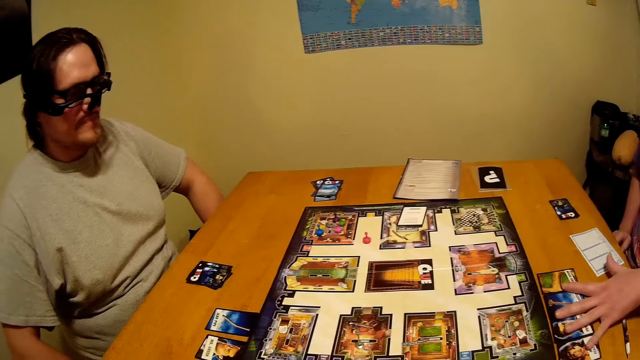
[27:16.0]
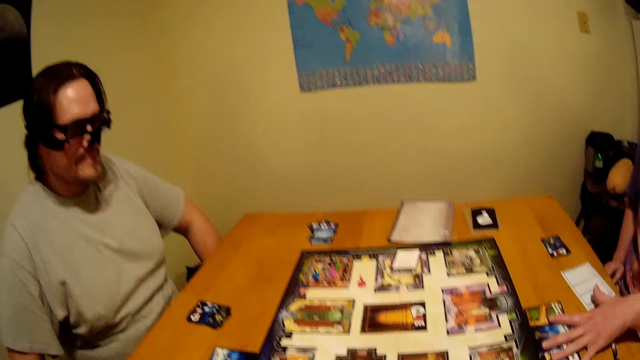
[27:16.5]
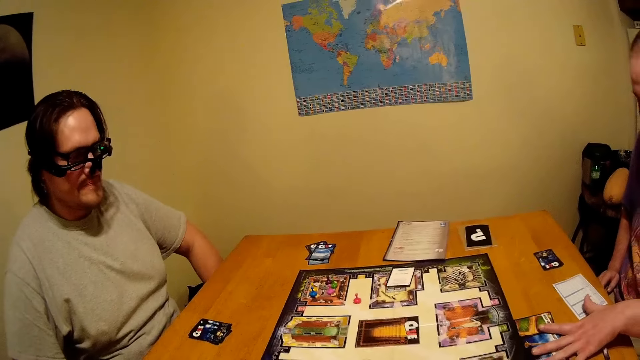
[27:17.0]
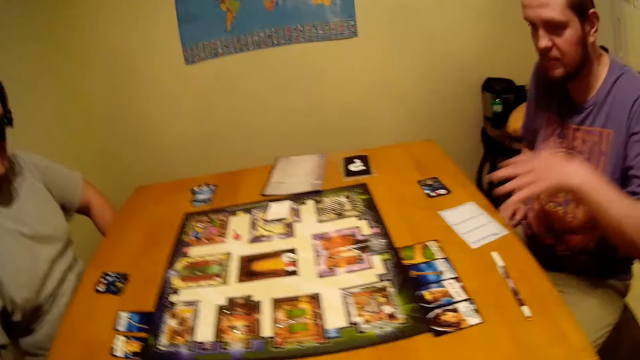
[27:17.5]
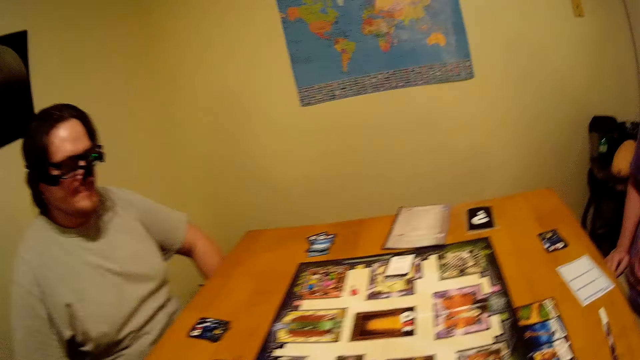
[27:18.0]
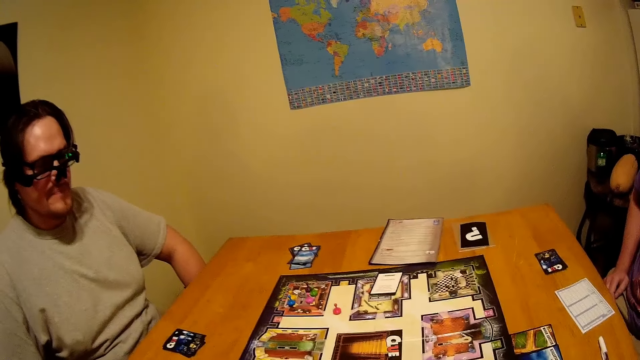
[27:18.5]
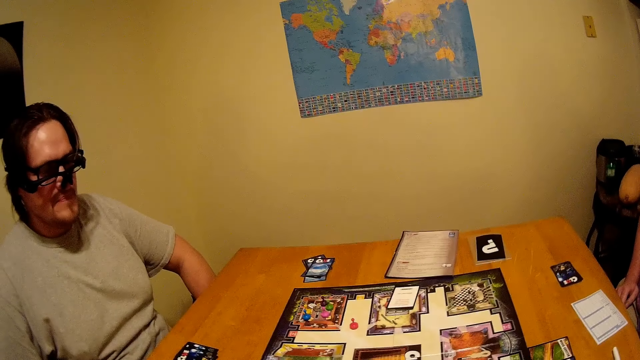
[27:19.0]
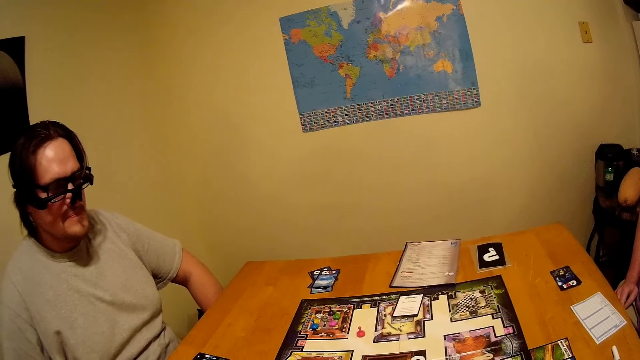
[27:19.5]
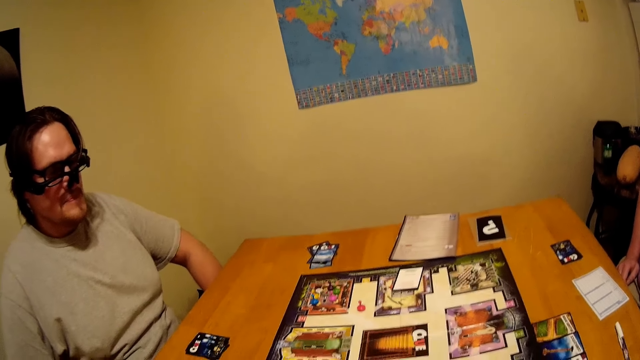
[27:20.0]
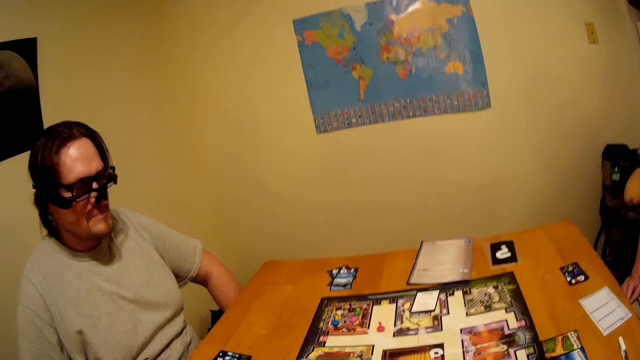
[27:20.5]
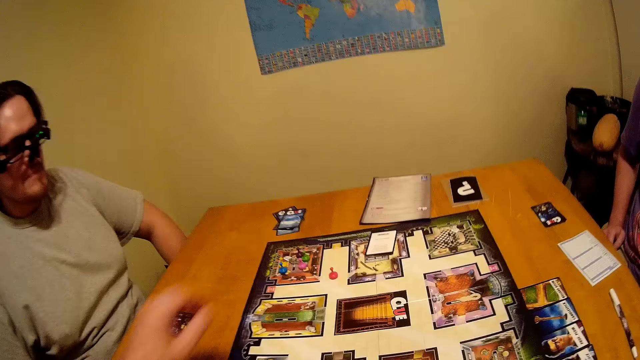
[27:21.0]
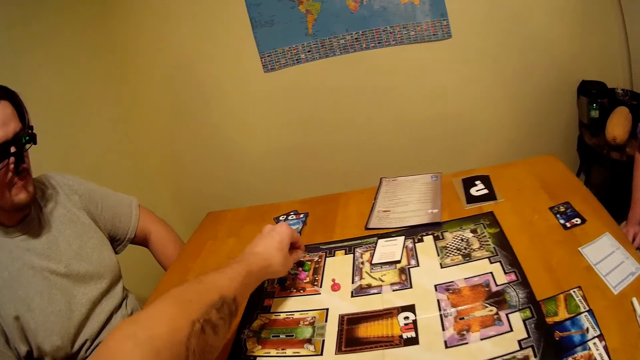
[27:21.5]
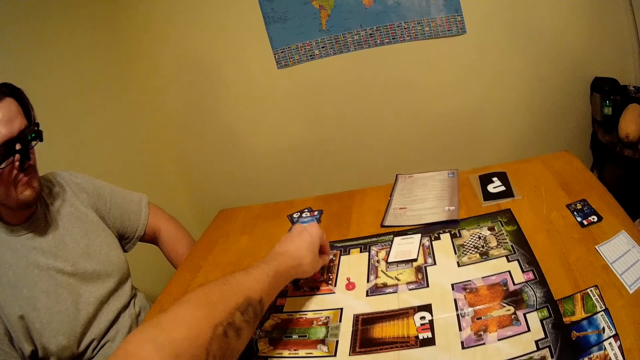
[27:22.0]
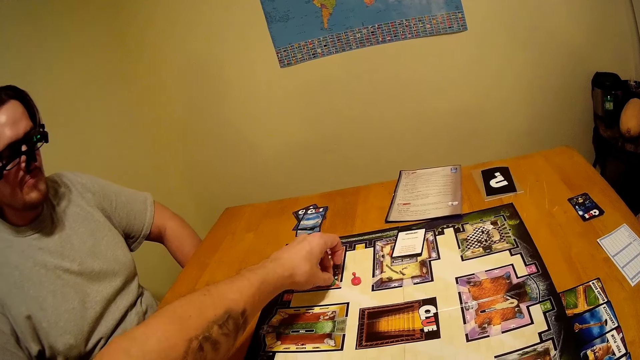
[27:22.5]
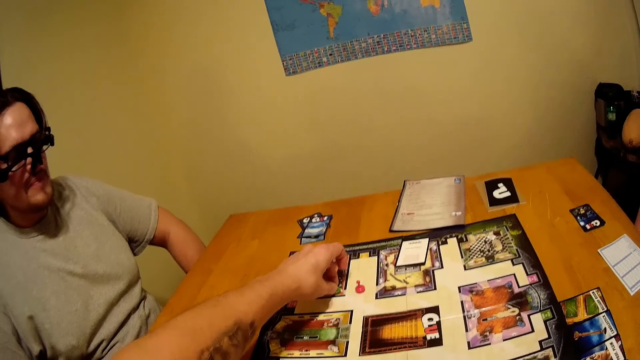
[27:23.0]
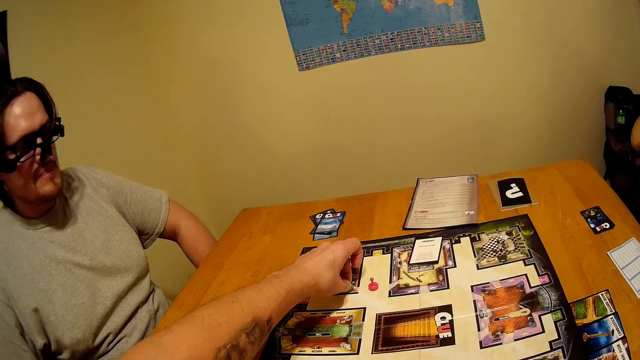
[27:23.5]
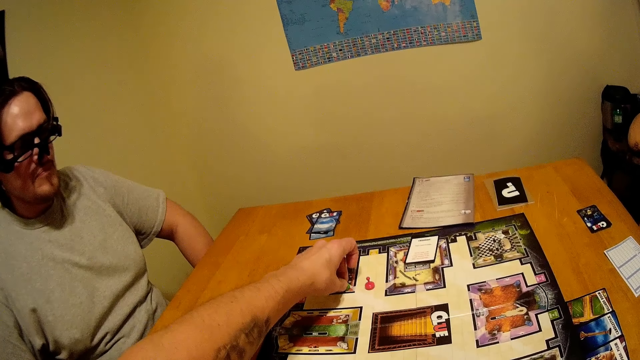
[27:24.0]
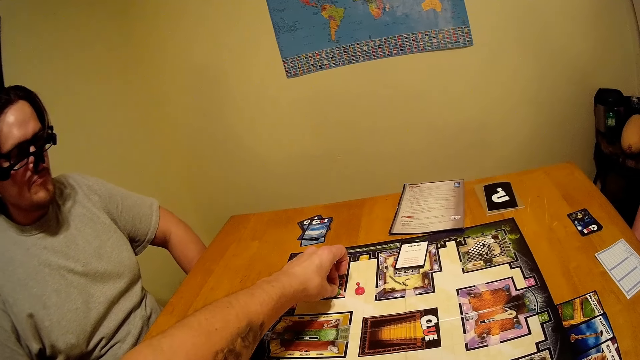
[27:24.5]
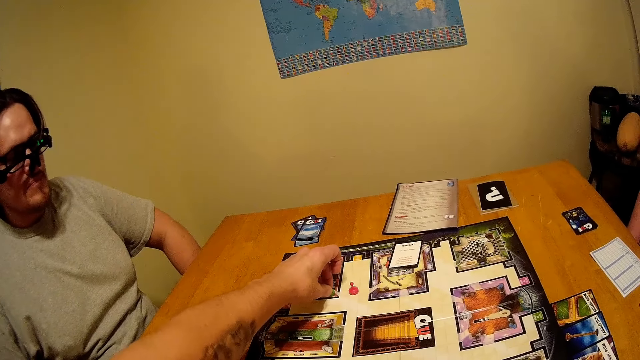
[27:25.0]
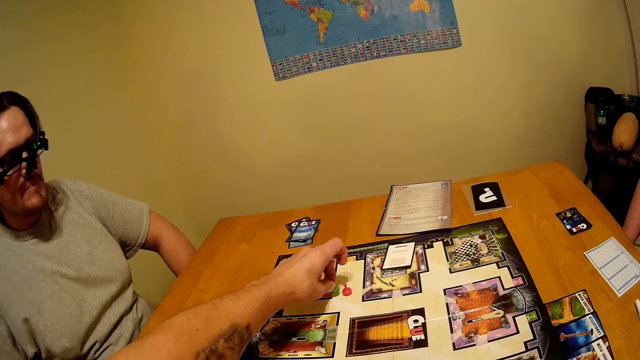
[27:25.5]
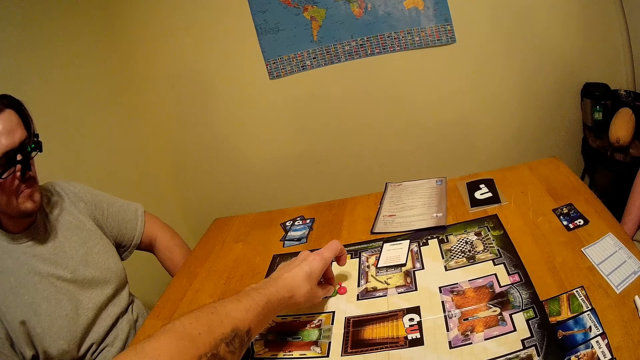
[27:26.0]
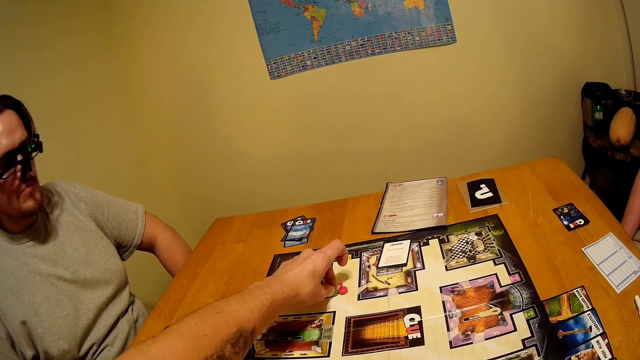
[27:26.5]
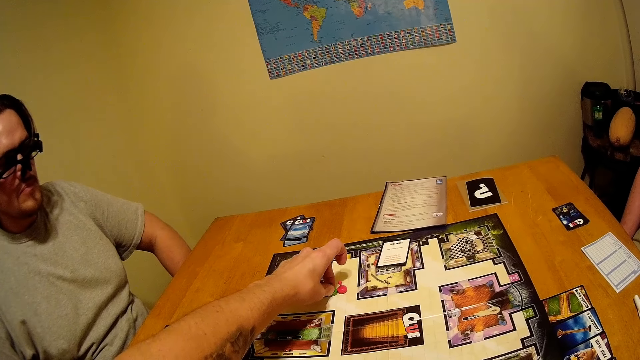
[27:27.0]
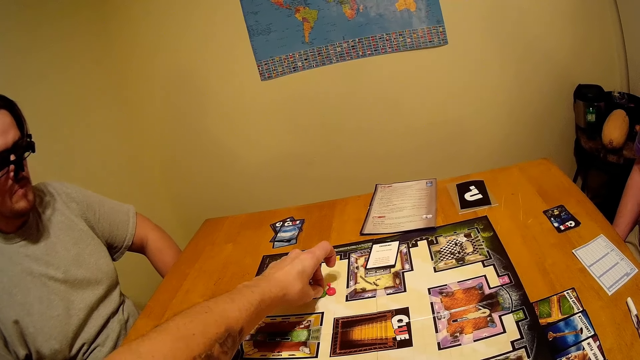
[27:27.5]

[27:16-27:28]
The camera wearer looks at the card. They move the dice on the game board.

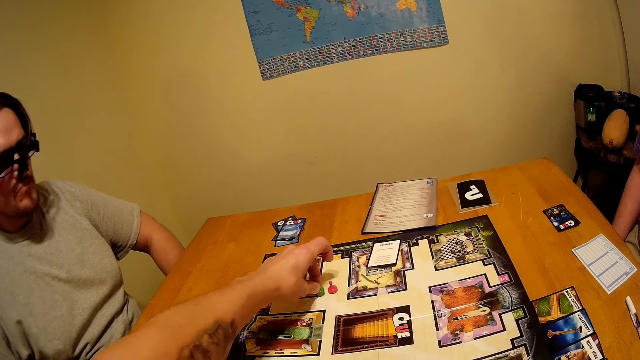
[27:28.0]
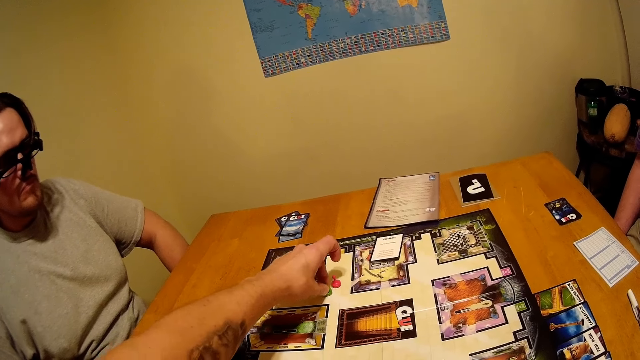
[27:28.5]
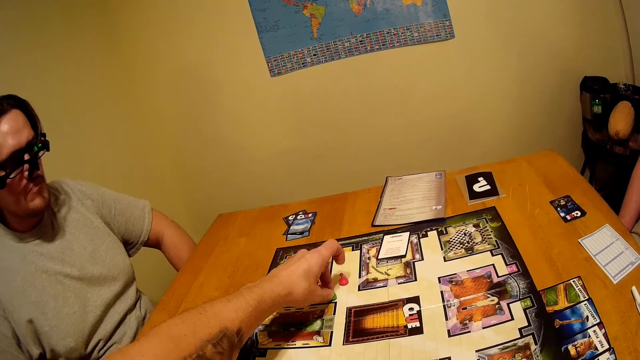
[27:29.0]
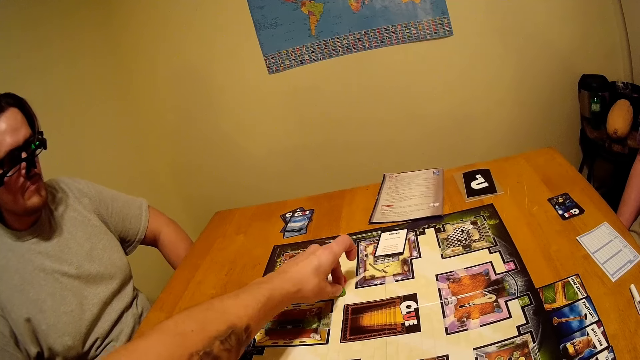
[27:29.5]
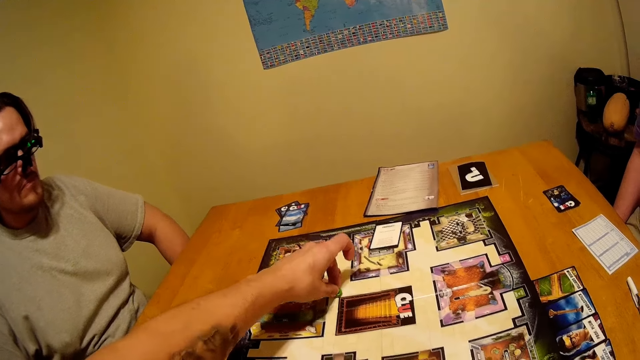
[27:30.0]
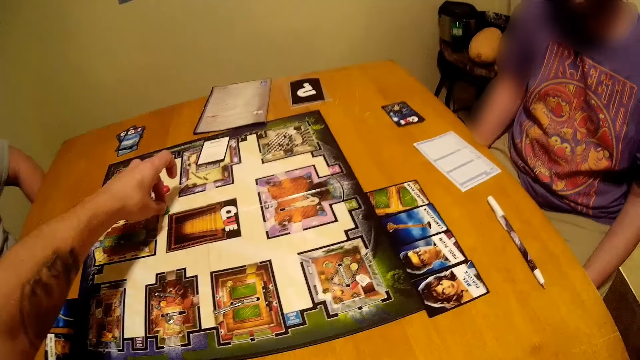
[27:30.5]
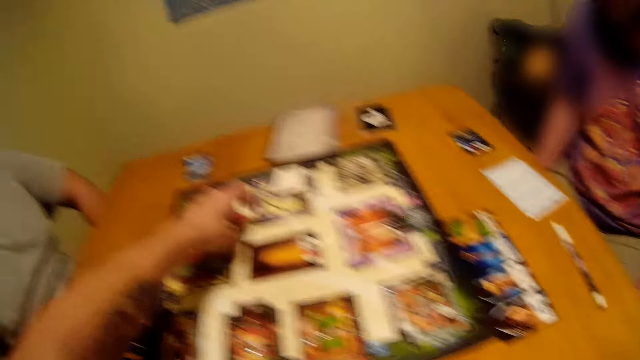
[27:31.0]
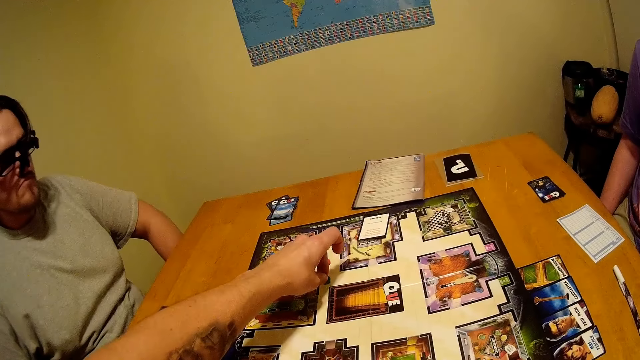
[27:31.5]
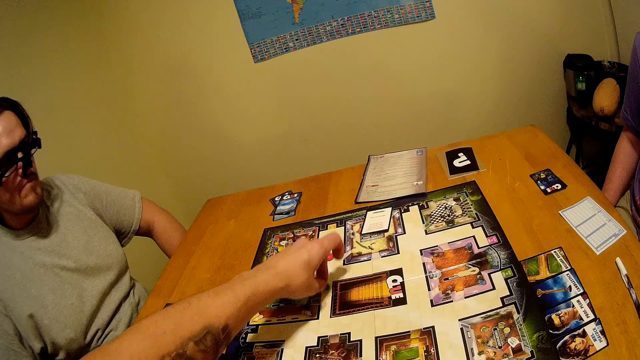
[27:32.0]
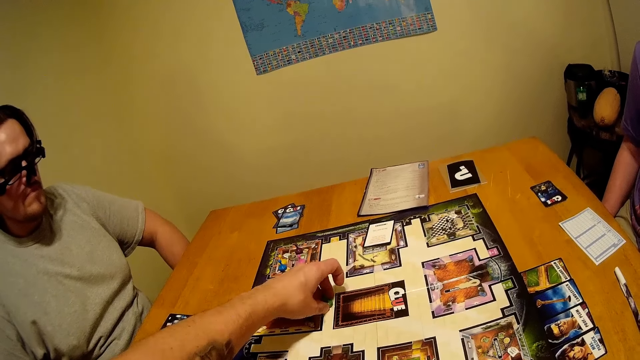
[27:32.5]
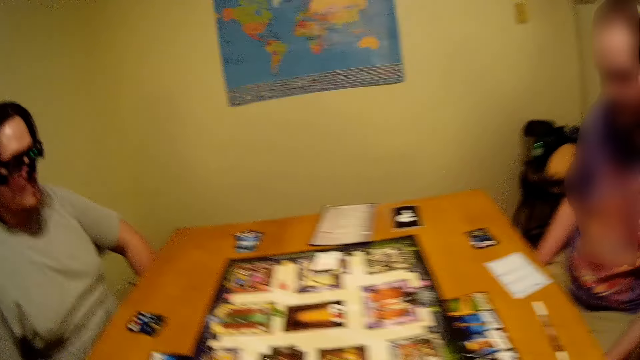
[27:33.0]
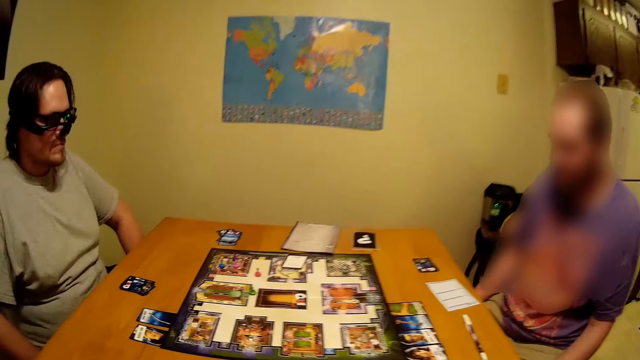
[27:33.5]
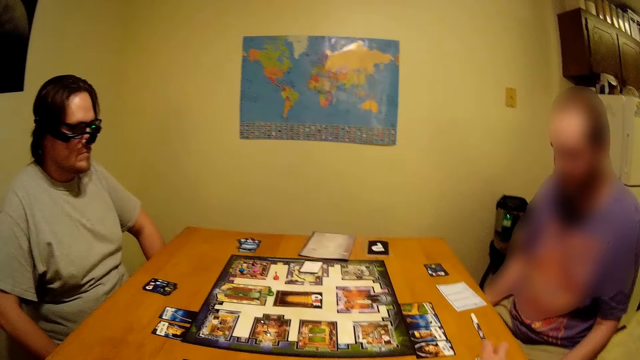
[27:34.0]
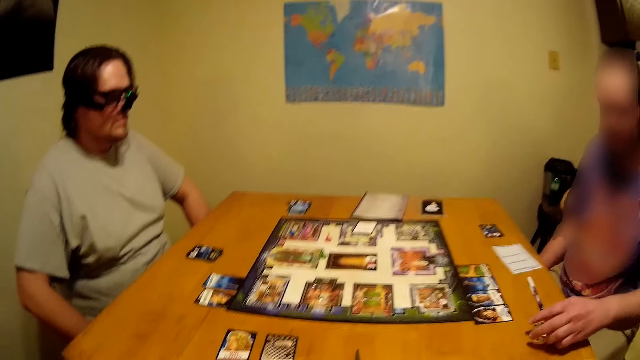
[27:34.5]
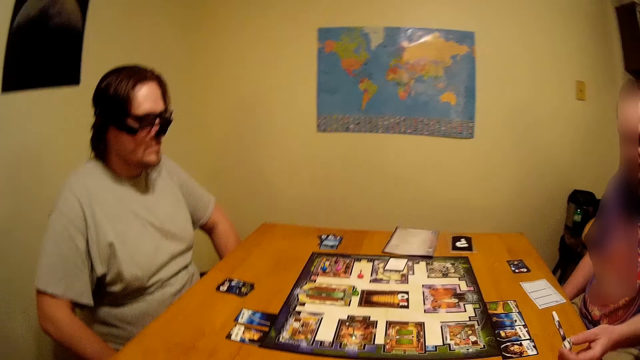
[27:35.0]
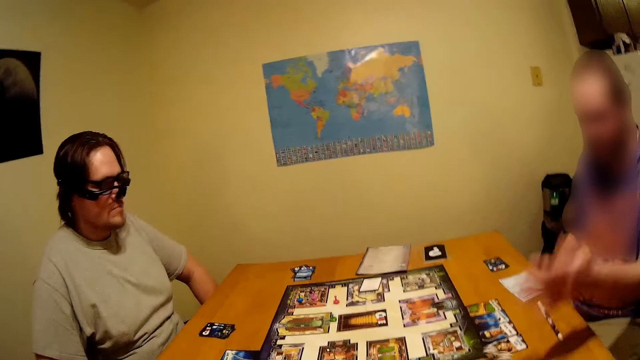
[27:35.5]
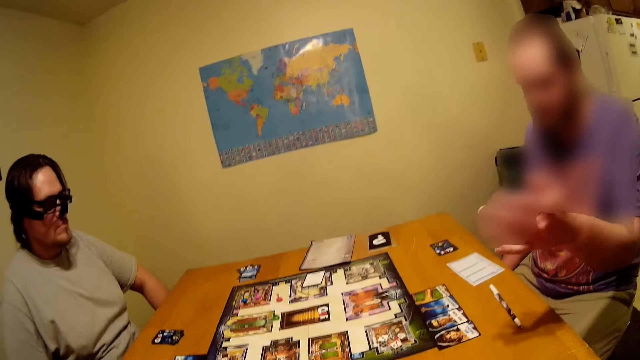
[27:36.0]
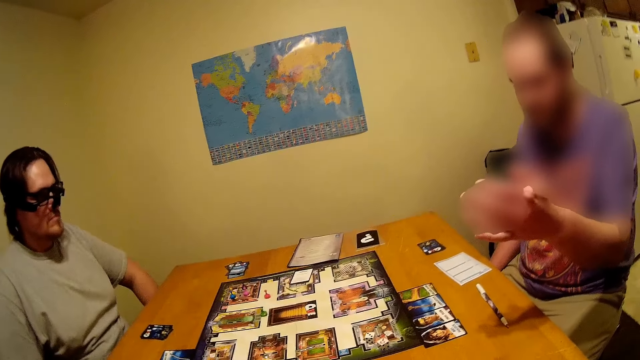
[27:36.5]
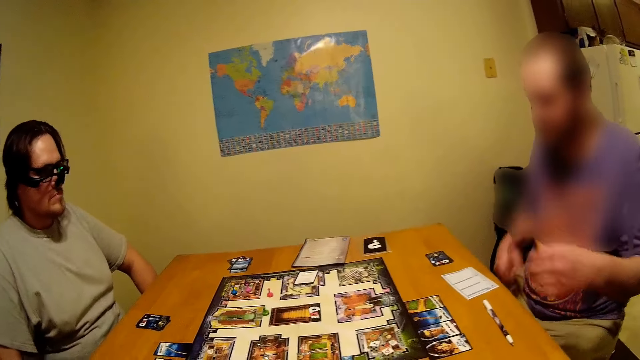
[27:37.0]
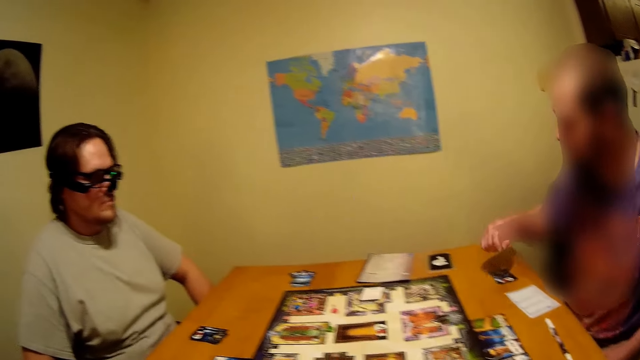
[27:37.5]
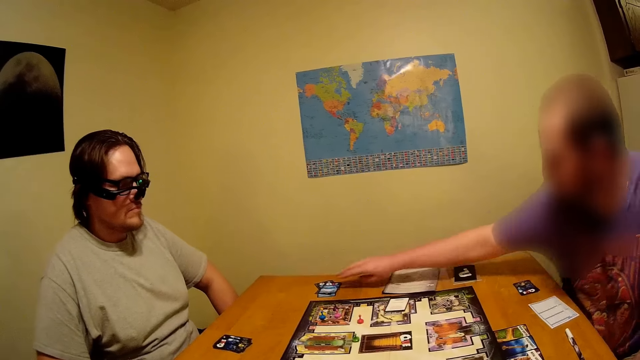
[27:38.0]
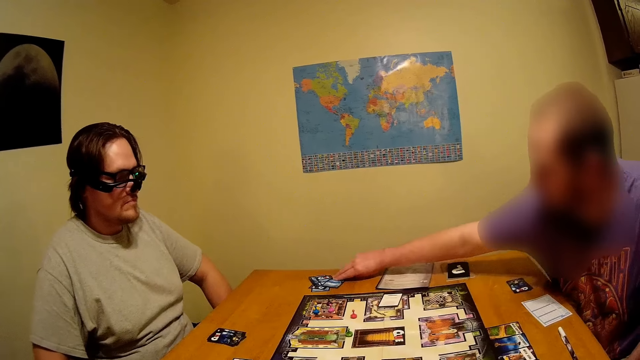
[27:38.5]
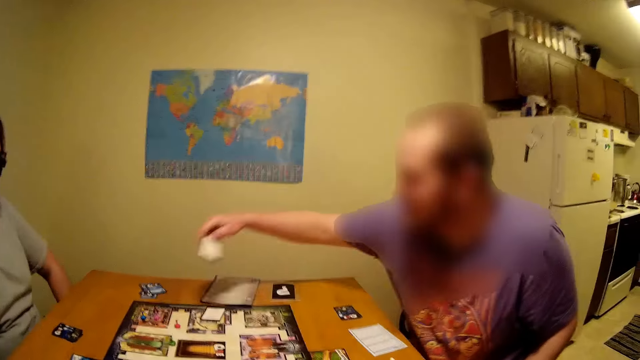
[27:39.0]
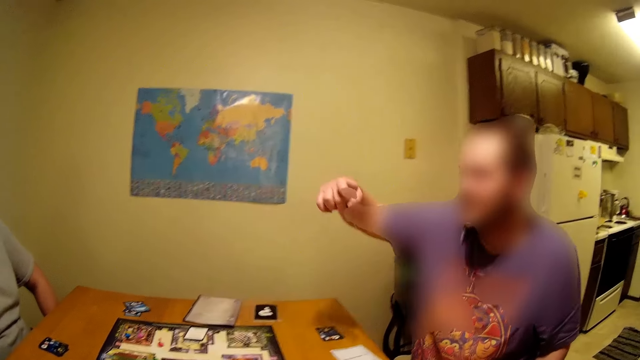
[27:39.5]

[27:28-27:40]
A person picks up the dice on the table and rolls the dice on the table. The person picks up a card on the table.
